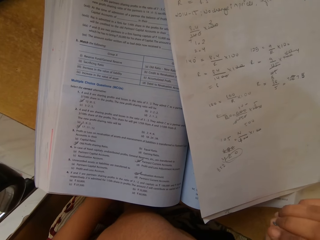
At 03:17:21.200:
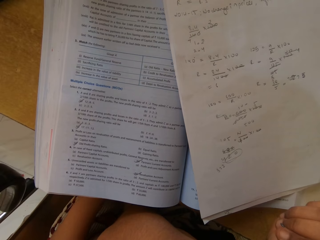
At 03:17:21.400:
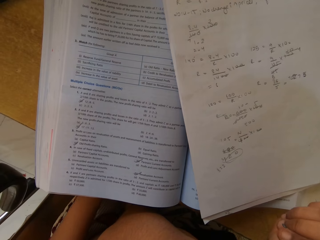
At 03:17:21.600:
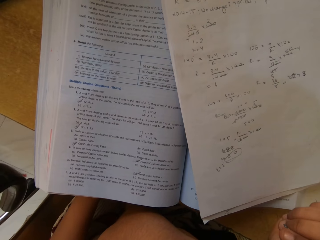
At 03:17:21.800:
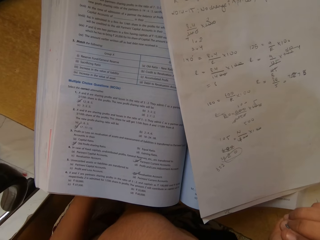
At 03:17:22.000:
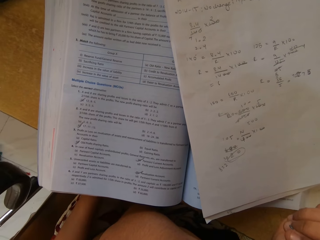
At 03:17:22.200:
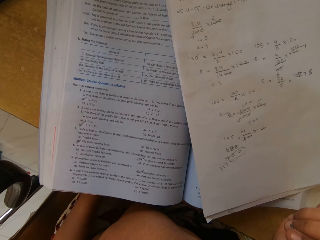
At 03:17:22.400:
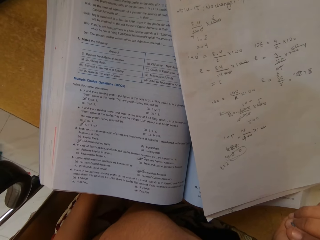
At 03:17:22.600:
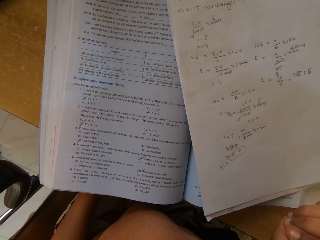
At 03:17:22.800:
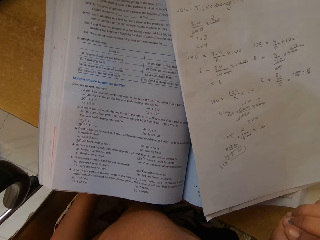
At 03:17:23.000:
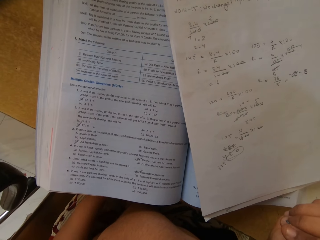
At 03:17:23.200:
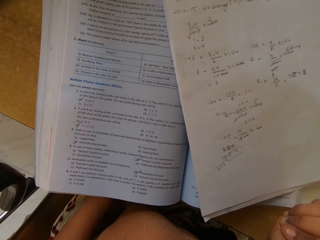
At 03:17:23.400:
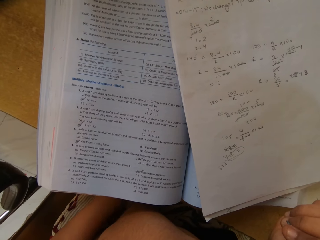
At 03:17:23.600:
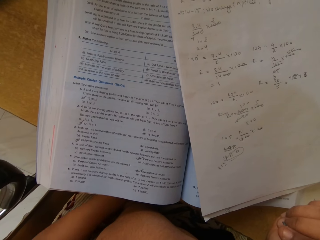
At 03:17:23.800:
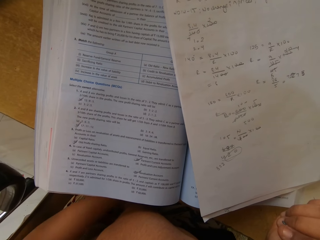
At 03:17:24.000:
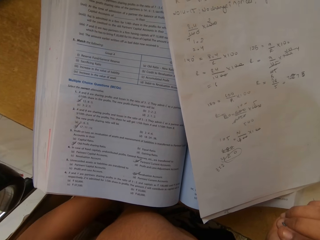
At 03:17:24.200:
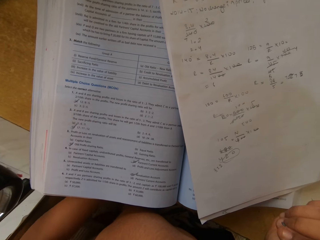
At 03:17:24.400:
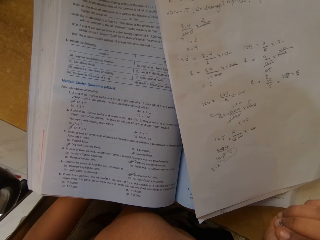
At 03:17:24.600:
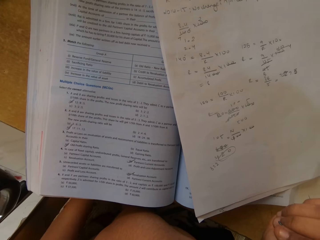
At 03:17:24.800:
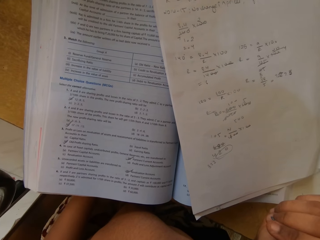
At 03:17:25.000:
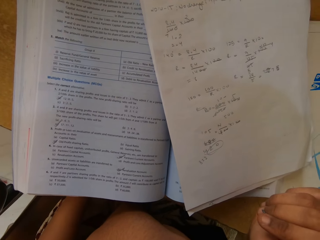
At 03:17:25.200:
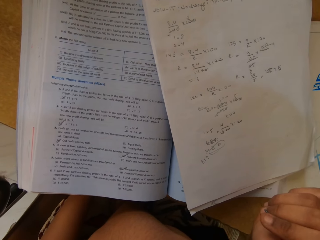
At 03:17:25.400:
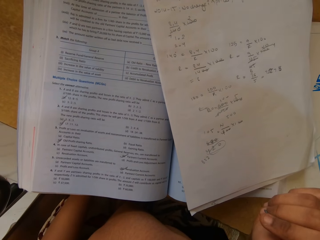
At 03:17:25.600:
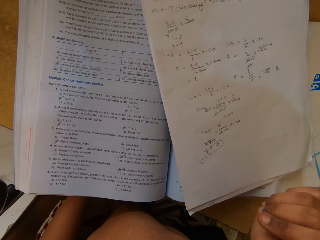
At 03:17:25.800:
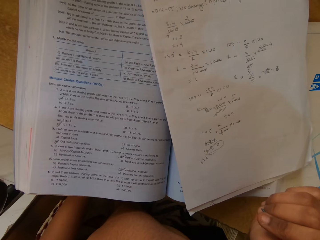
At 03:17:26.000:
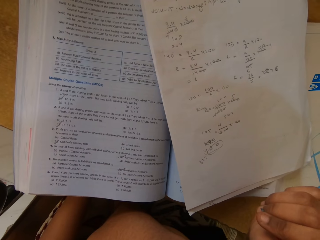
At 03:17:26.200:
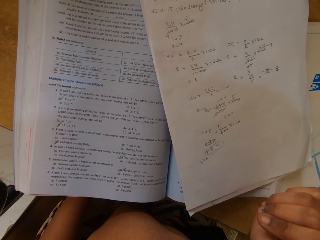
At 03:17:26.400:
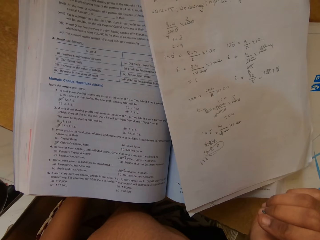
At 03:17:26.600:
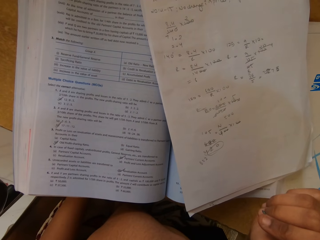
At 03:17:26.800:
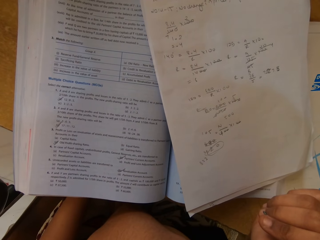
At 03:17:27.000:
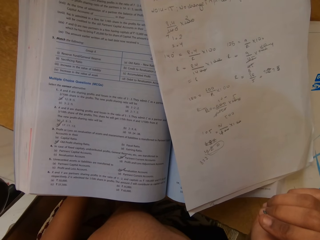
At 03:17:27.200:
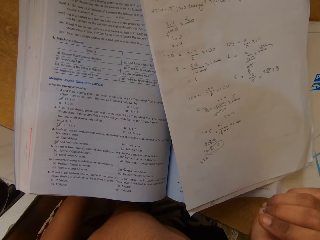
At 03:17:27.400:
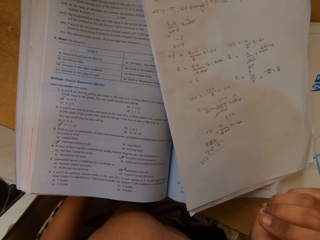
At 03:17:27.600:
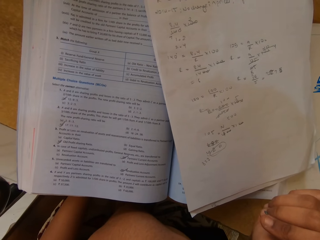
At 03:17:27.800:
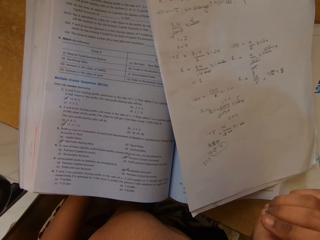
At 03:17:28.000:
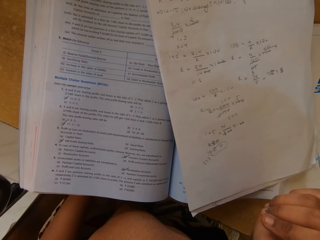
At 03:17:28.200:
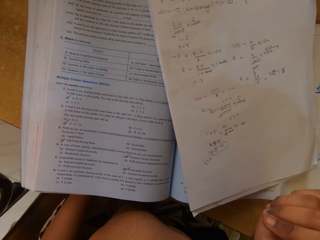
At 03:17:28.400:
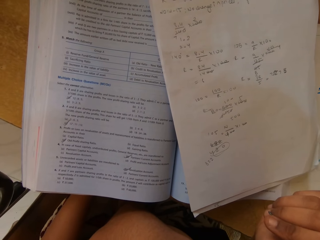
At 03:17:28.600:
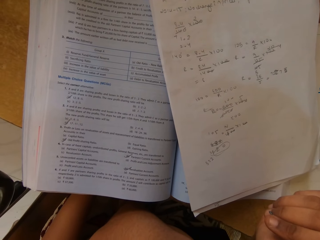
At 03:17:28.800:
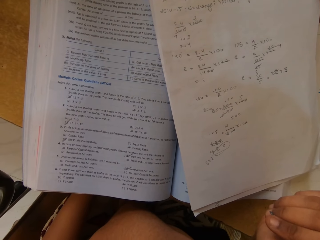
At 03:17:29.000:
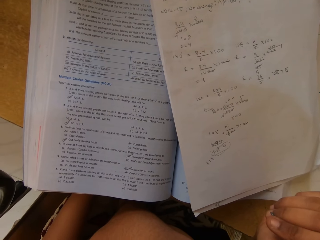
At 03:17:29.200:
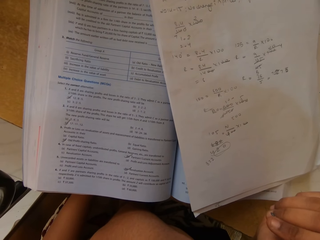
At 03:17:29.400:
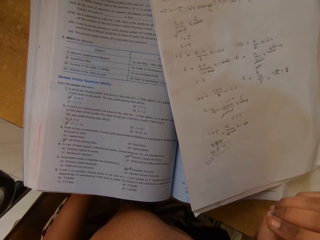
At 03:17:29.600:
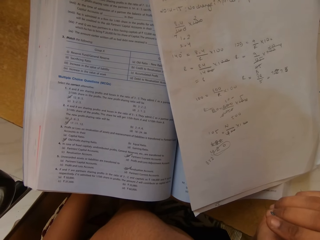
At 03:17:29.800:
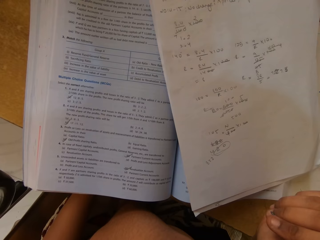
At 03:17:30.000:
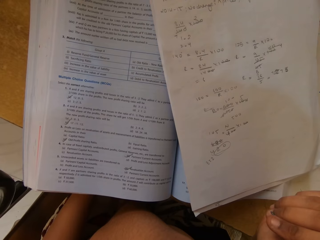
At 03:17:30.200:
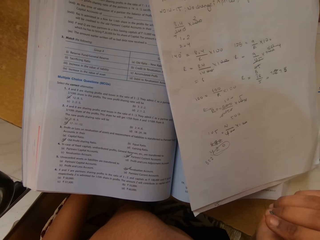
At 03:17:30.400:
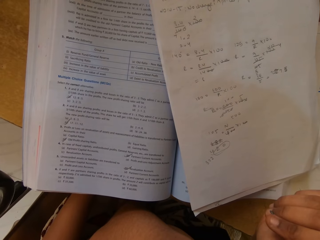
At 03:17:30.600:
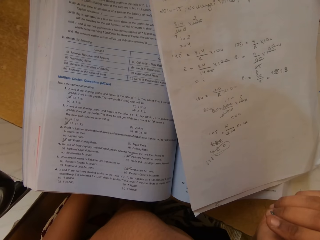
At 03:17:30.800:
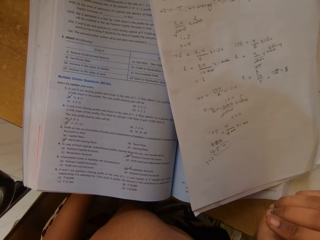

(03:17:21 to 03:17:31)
The camera wearer stares at the book.

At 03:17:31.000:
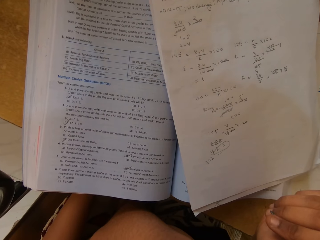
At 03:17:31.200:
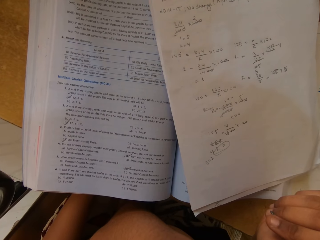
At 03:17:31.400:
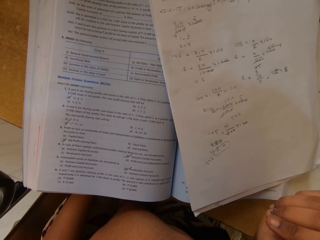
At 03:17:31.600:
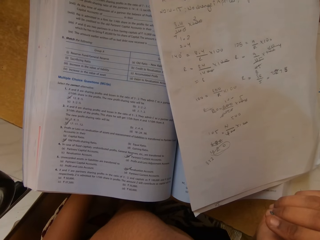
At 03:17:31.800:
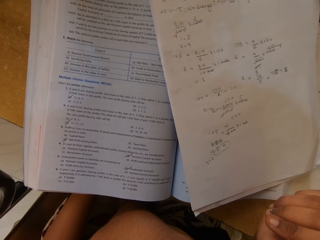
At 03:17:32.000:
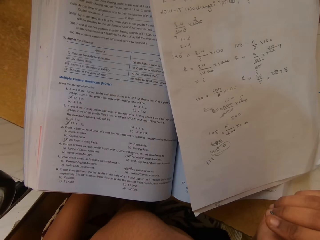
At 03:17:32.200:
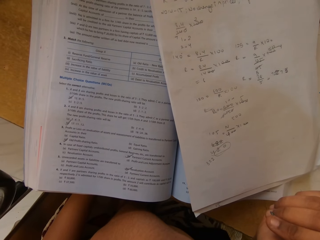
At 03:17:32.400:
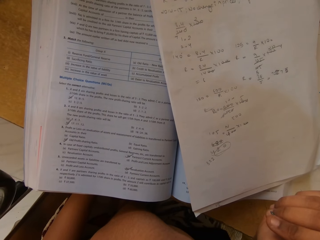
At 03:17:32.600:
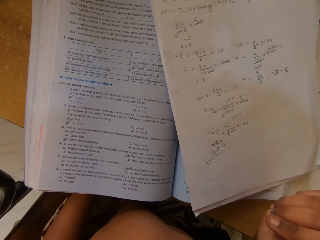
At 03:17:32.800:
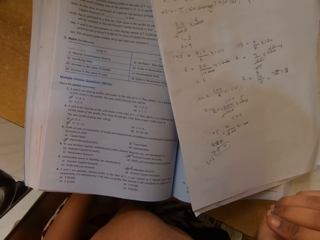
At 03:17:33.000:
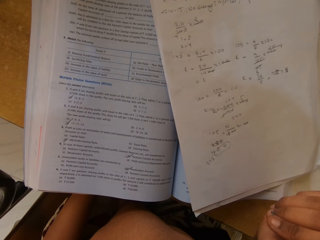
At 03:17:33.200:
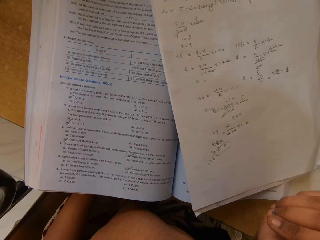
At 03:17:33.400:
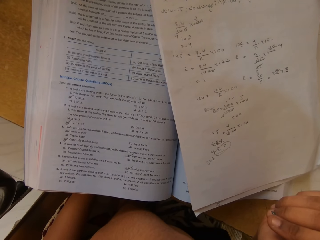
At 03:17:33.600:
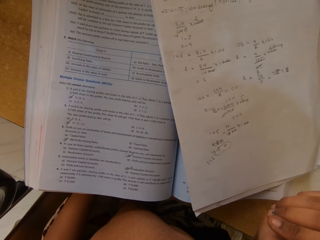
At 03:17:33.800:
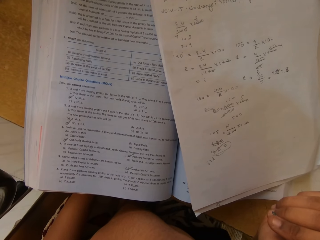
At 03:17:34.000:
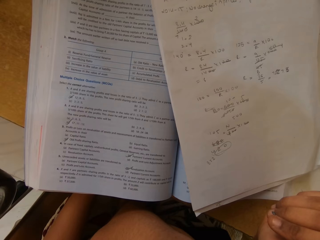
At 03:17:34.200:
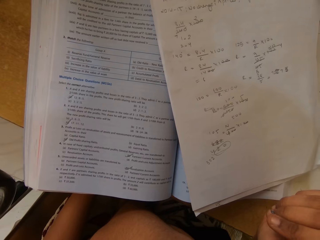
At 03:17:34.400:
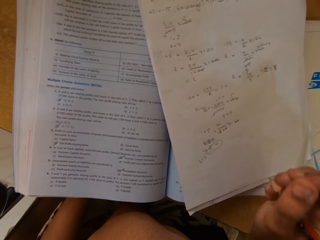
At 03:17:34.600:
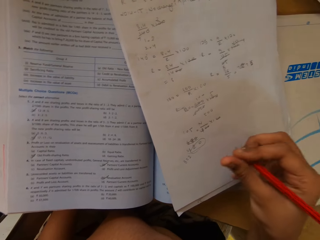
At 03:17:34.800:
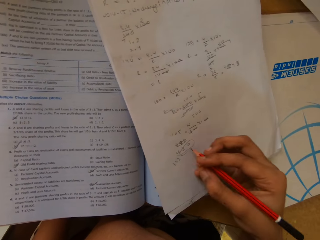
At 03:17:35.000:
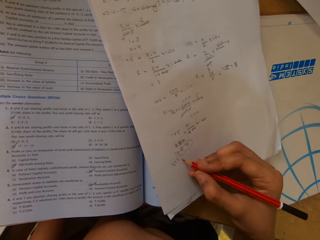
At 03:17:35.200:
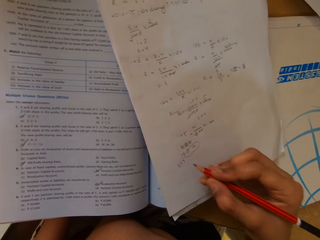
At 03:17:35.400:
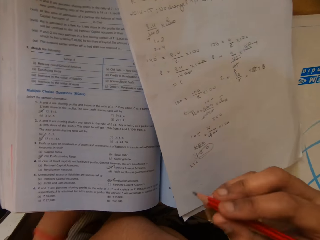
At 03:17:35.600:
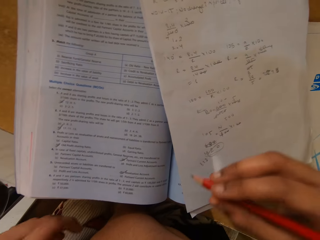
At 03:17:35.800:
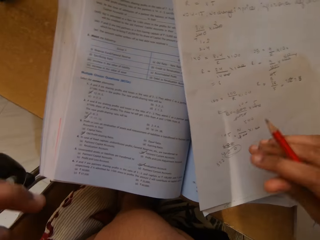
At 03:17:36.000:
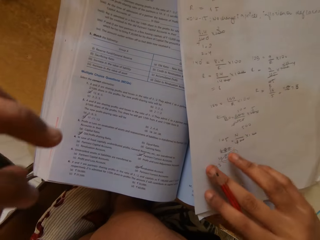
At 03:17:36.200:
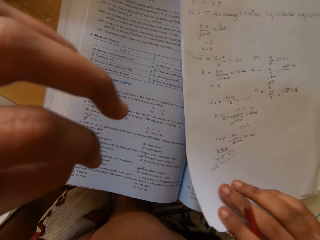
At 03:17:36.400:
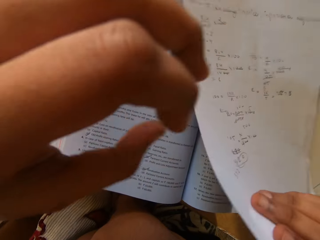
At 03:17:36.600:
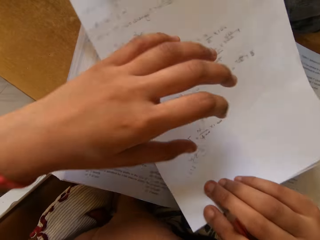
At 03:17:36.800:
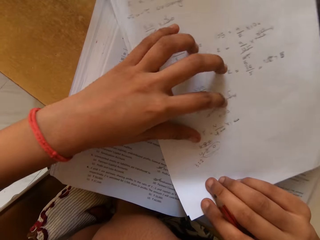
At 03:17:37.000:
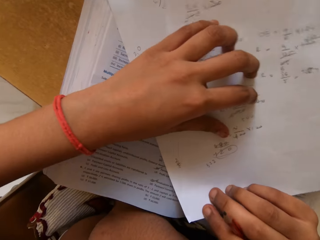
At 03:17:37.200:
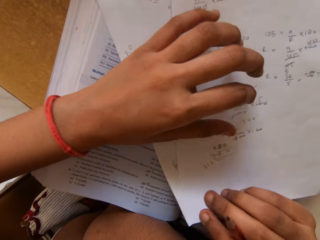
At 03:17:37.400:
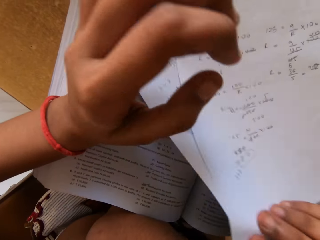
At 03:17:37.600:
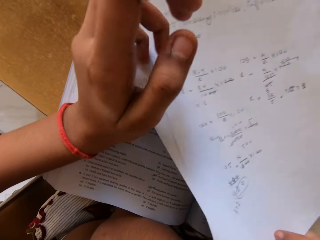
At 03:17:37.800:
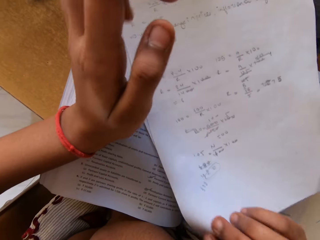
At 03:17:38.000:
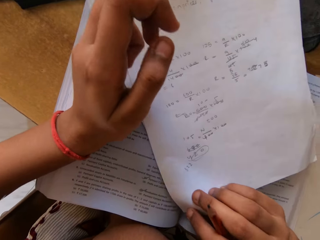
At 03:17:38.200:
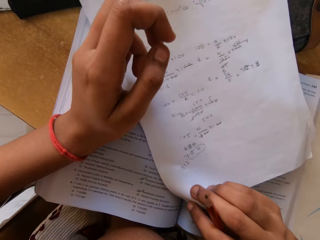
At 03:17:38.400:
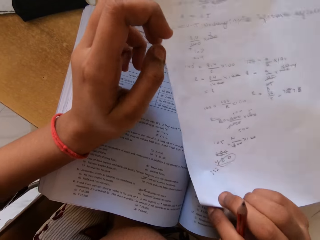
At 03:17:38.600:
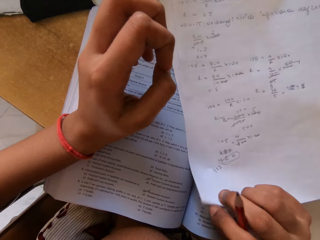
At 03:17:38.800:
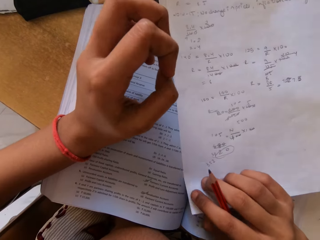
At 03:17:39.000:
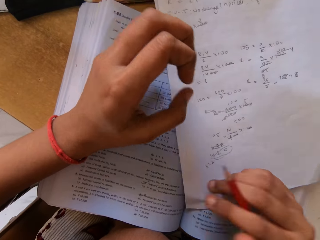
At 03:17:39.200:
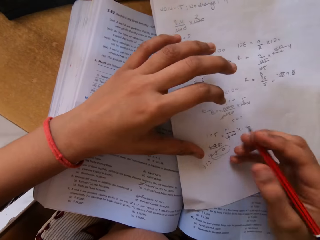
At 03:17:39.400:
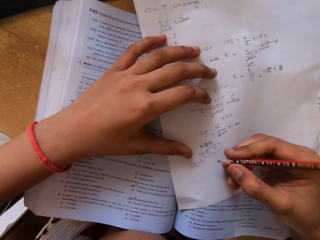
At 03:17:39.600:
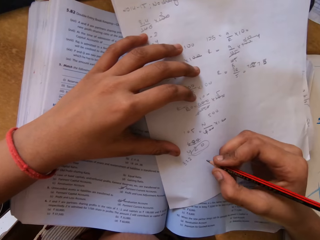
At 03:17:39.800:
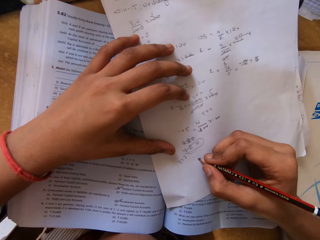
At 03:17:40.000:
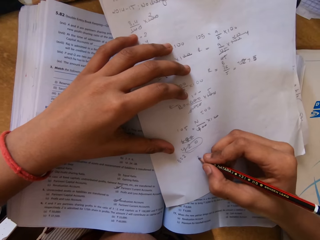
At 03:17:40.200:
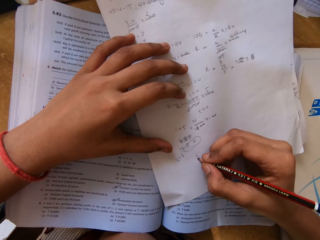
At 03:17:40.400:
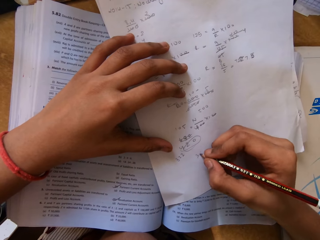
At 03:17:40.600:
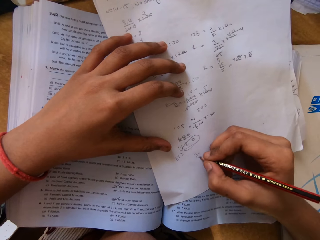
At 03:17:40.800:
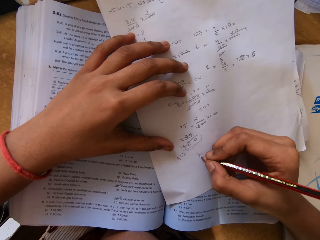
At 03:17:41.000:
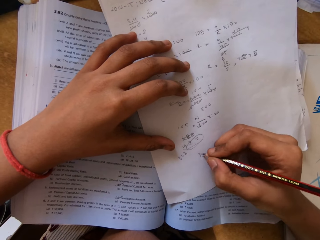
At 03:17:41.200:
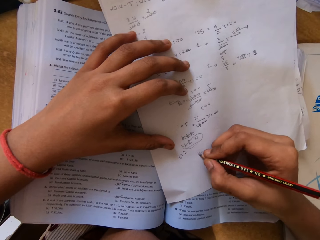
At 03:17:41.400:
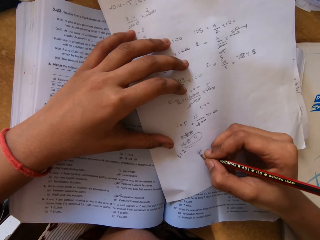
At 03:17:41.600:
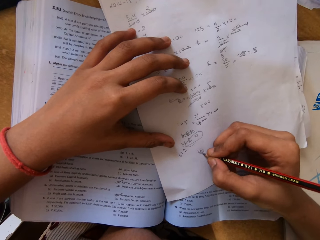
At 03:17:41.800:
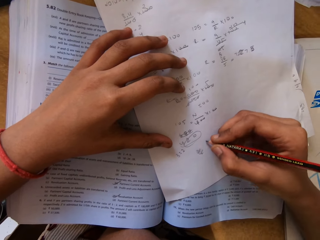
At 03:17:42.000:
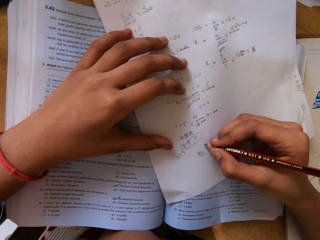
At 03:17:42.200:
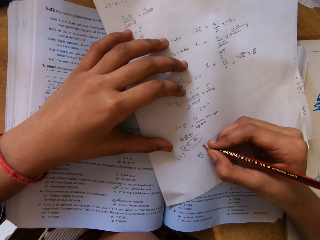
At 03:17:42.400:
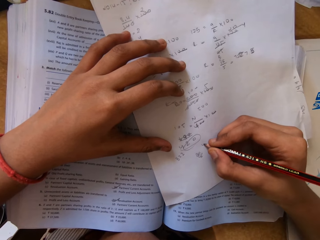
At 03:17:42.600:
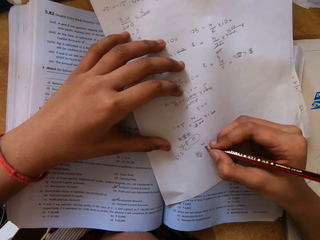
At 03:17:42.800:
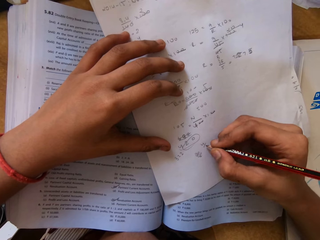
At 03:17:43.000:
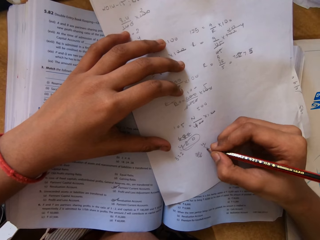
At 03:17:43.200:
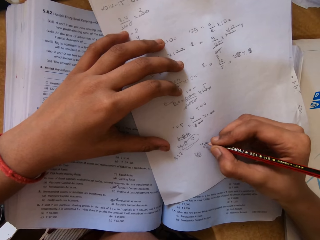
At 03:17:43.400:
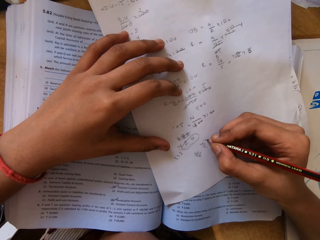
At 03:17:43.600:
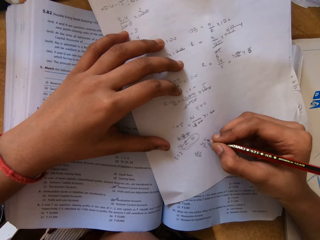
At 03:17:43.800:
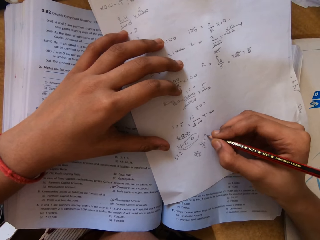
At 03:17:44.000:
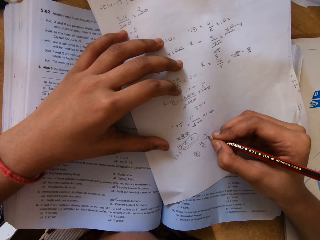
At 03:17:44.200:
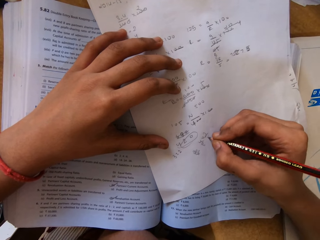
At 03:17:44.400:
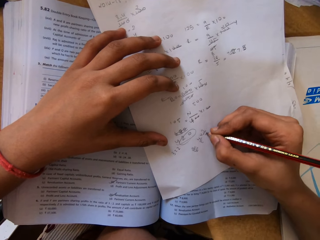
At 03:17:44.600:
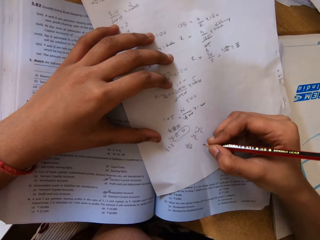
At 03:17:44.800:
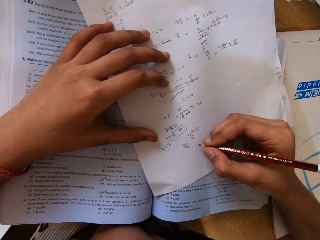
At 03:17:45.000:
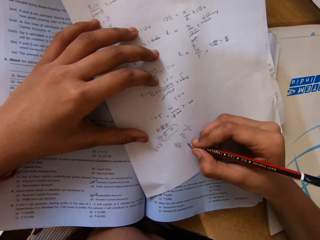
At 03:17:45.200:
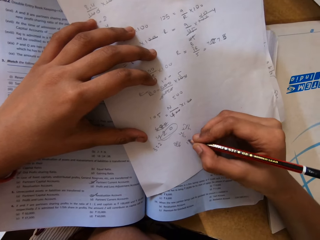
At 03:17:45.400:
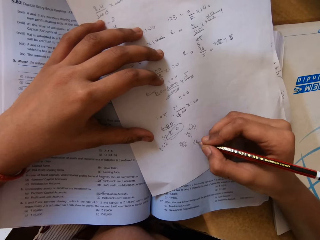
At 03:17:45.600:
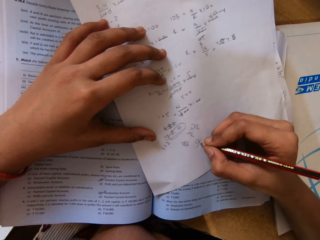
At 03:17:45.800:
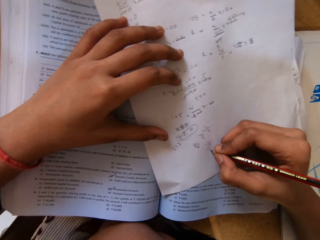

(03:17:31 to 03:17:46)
The camera wearer stares at the book. They move the paper. They write on the paper with a pencil.
